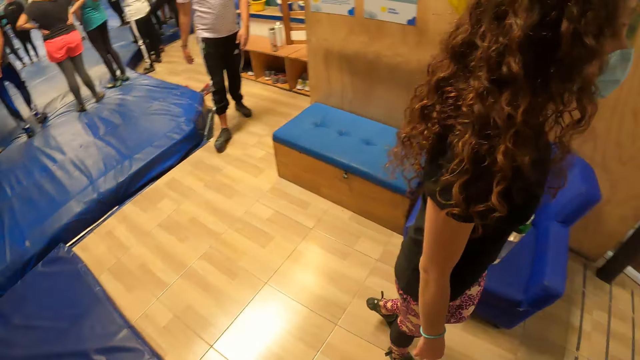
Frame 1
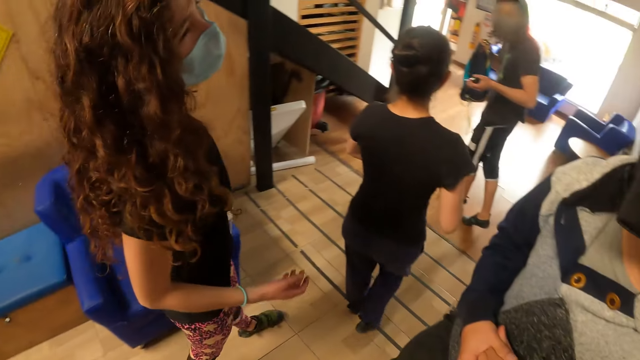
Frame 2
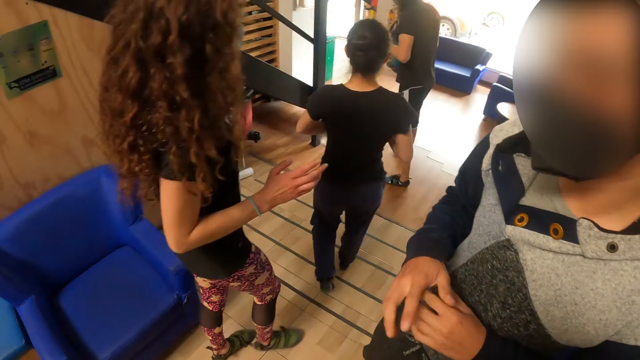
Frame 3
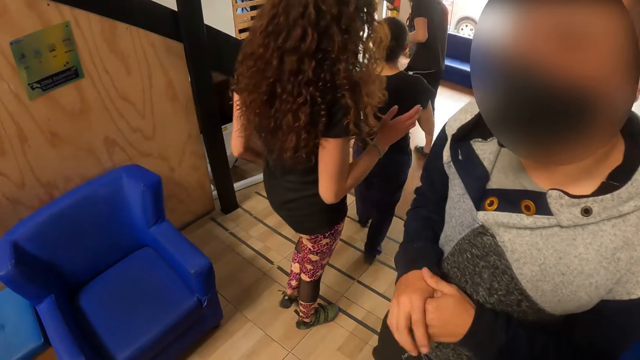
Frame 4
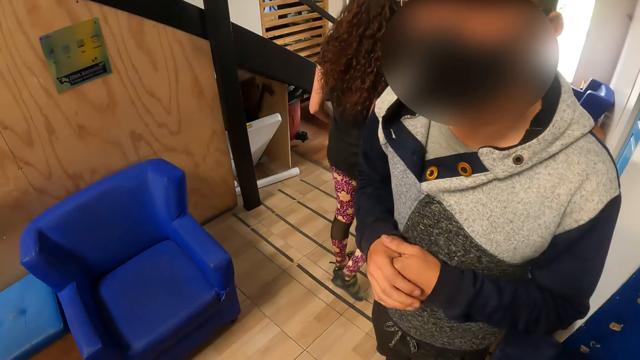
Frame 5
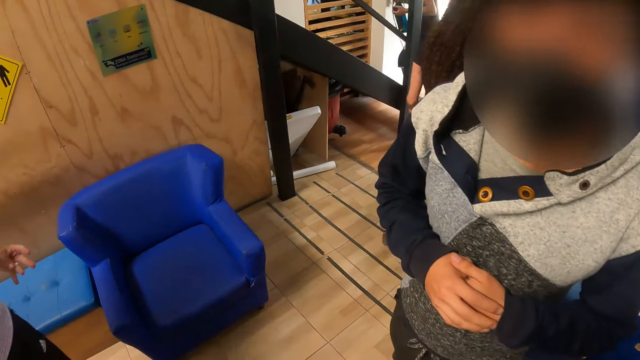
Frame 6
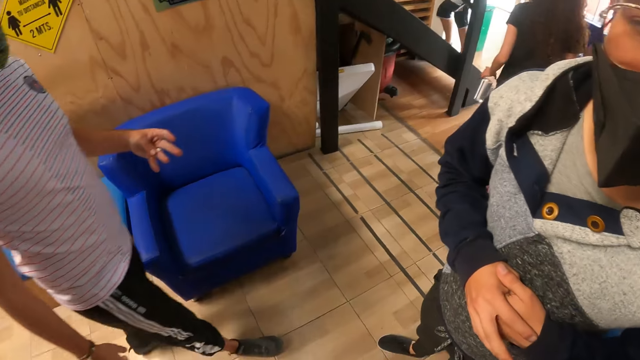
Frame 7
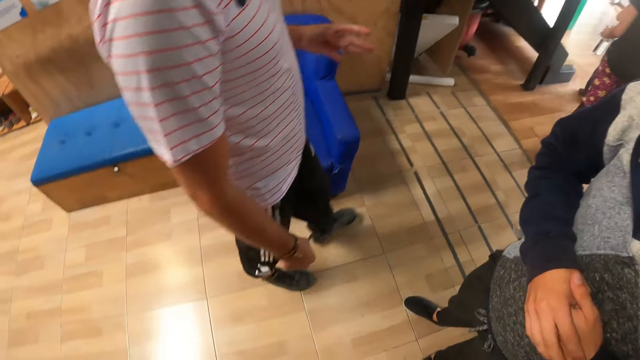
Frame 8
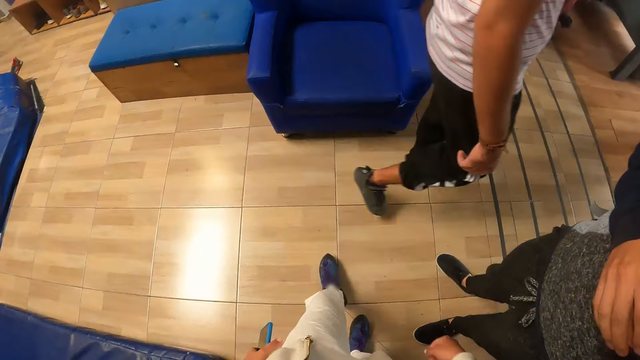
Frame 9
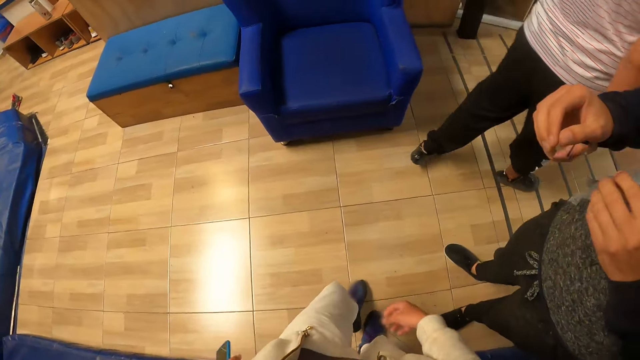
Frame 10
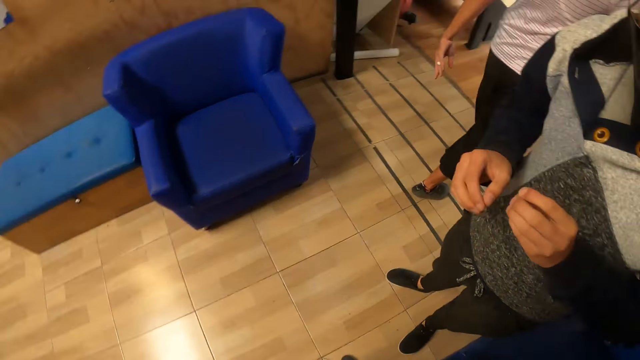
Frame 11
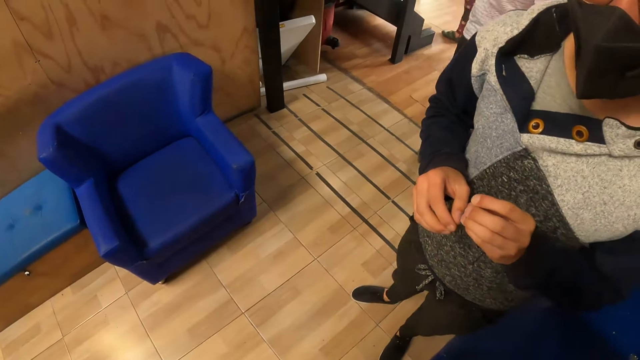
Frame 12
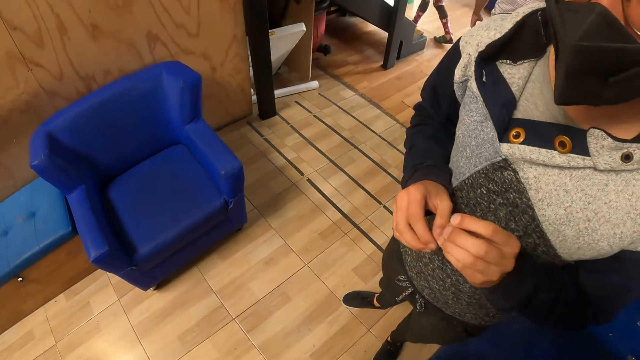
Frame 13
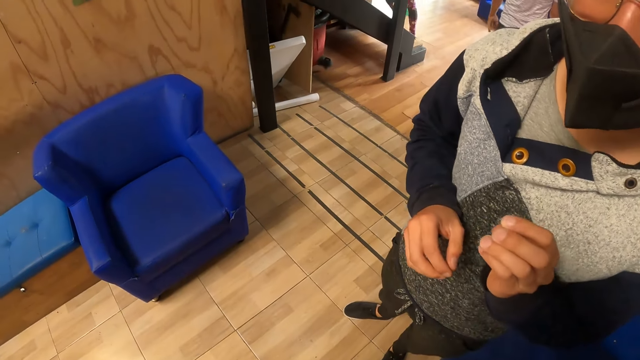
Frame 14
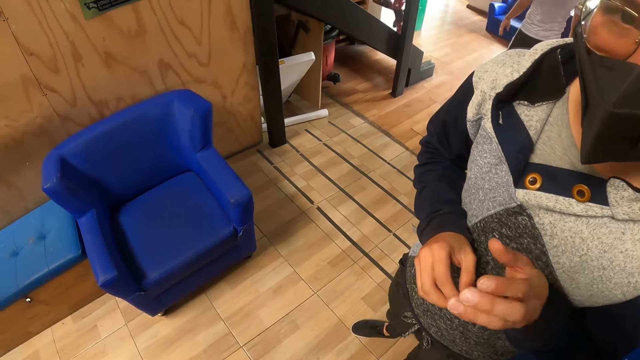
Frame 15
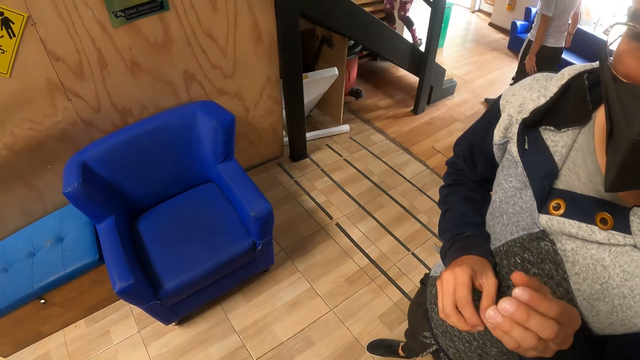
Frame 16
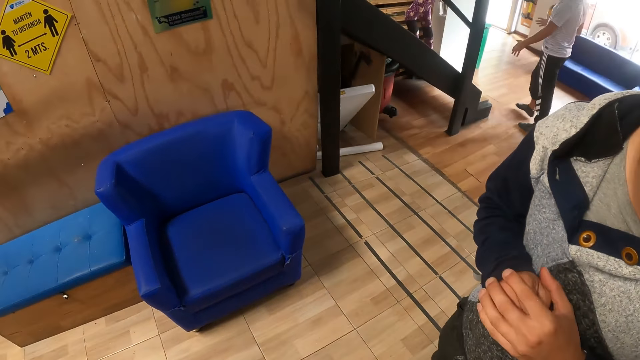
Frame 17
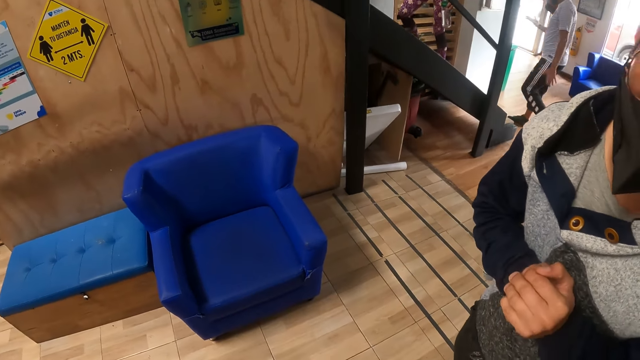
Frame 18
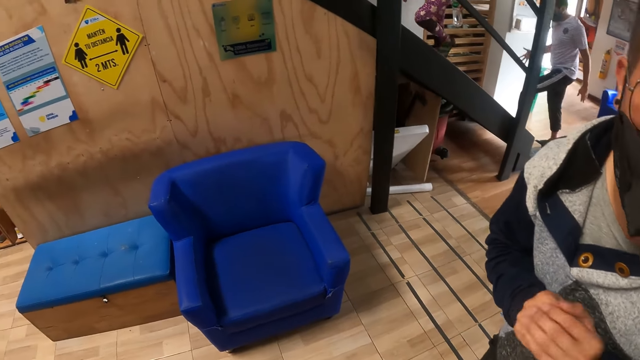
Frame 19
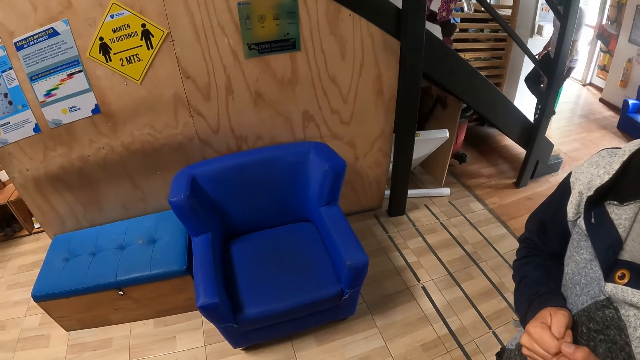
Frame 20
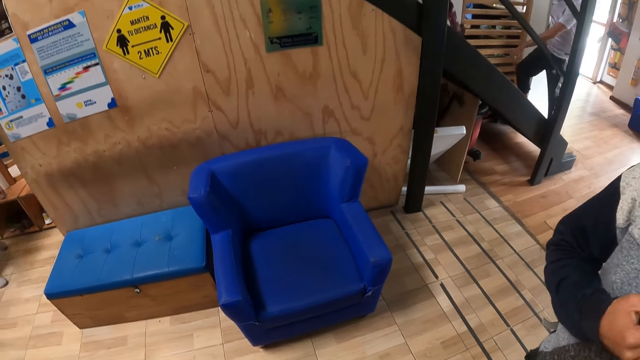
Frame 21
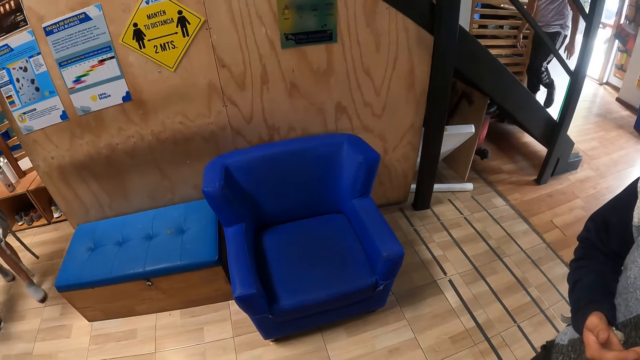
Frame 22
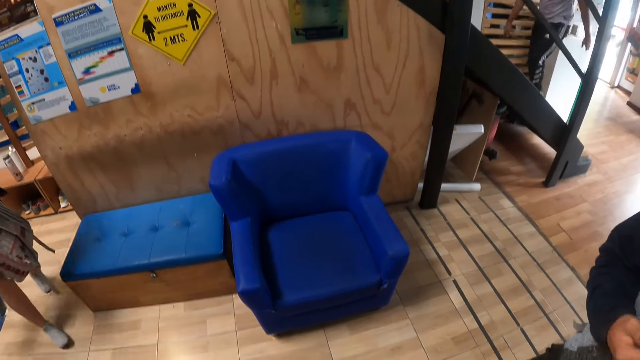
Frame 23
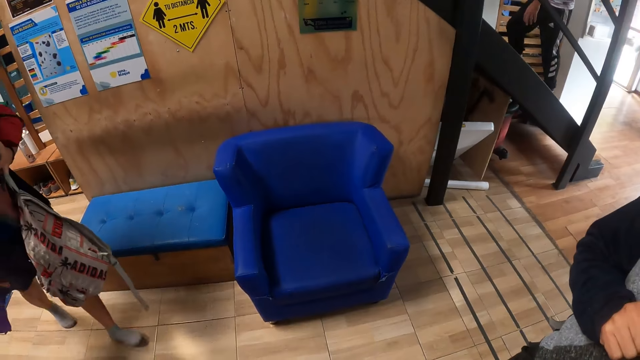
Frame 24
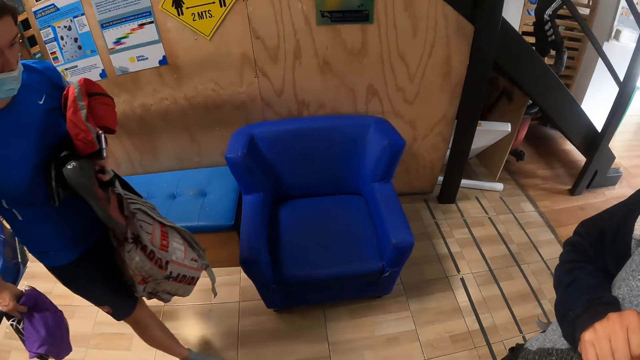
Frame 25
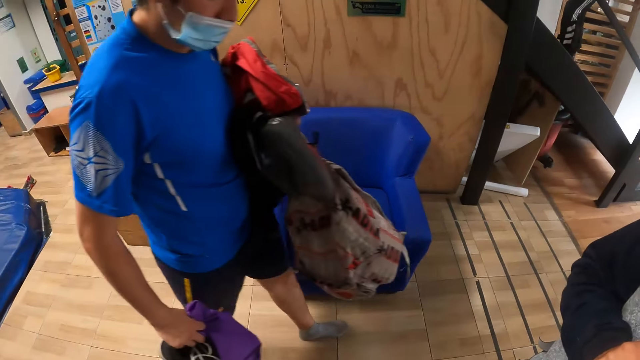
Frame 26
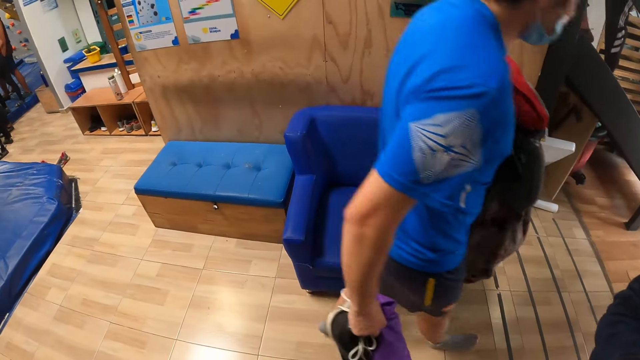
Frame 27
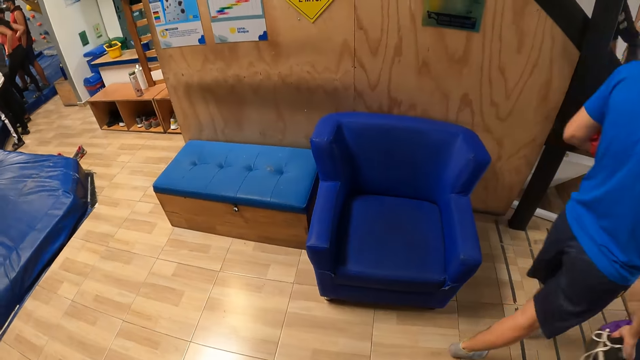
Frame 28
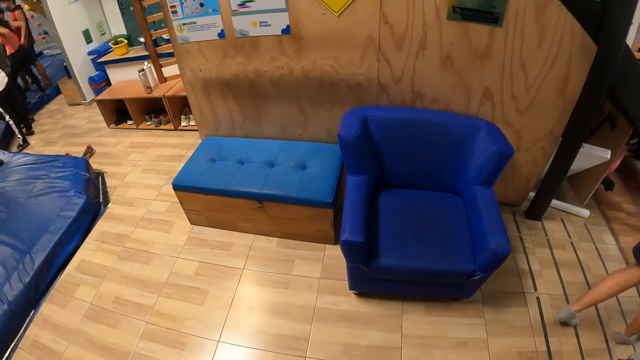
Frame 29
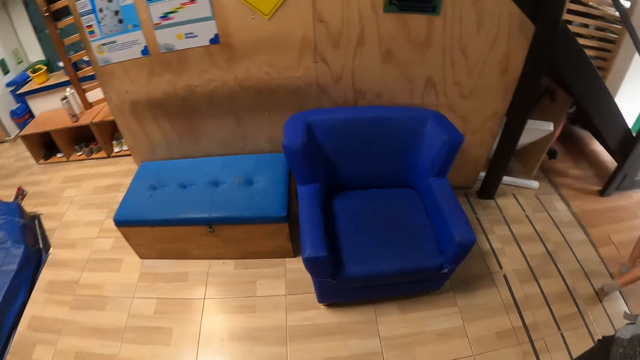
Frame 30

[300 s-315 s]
The camera wearer looks around. The man releases his hands. The man holds his left hand with his right hand. The camera wearer talks to the man. He moves his left leg over the floor. The man releases his hands. The man holds his right hand with his left hand. The man releases his hands. The camera wearer looks around.

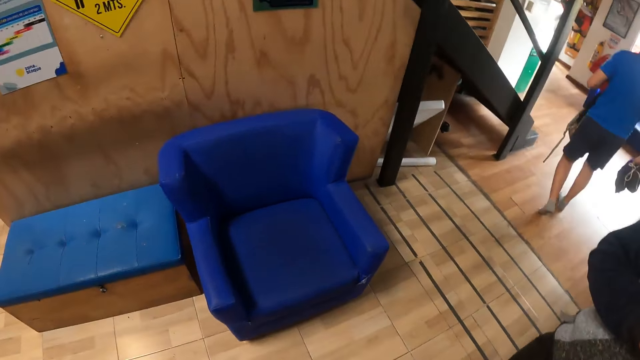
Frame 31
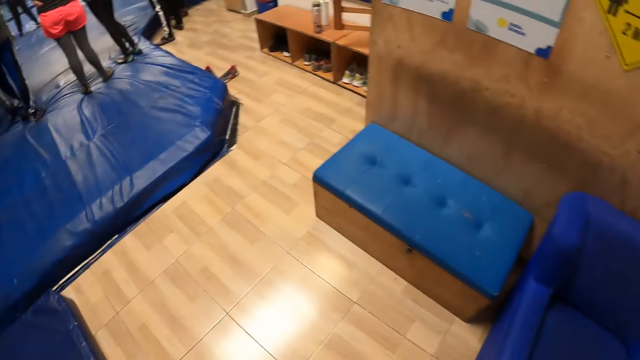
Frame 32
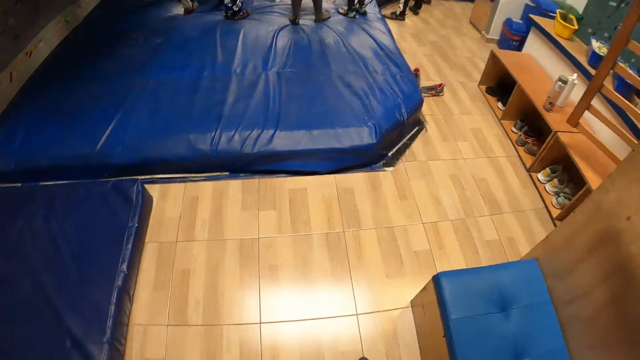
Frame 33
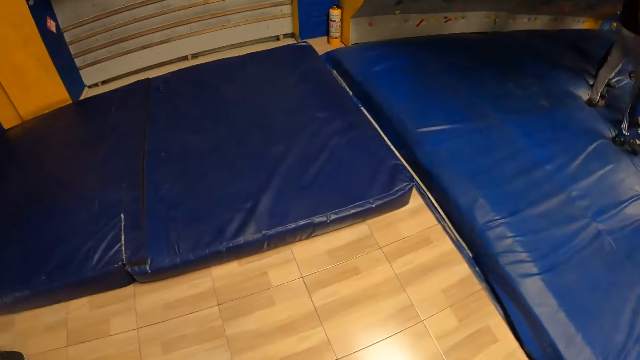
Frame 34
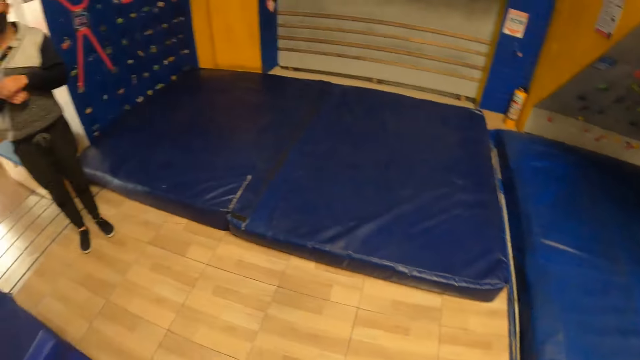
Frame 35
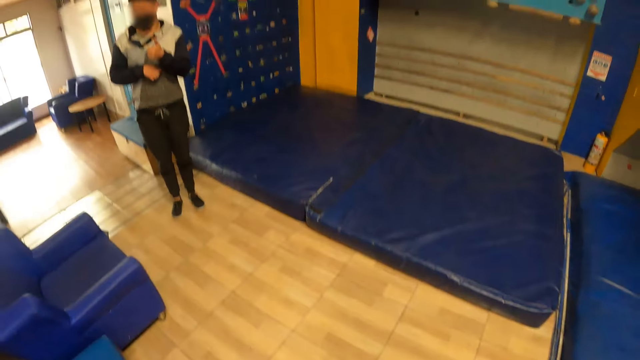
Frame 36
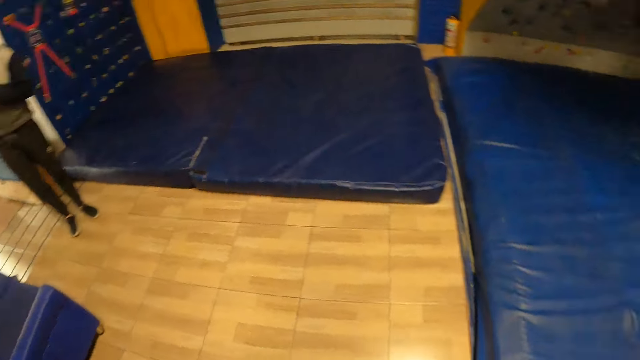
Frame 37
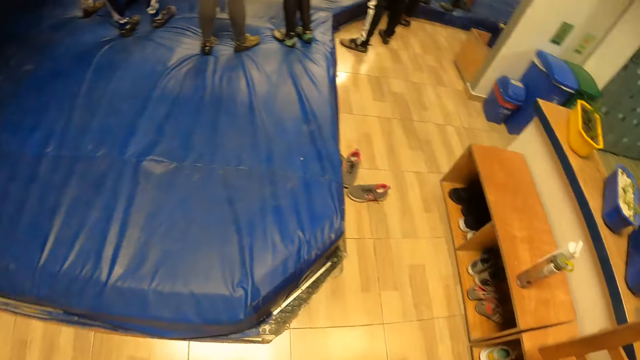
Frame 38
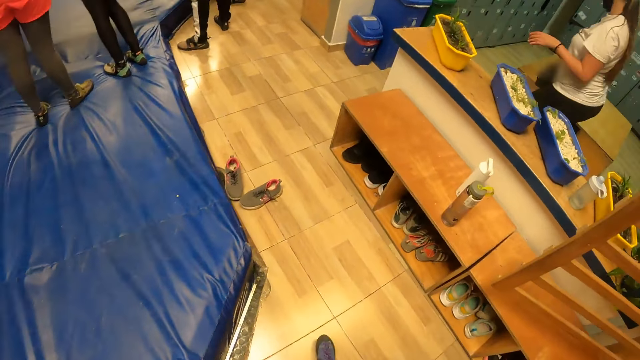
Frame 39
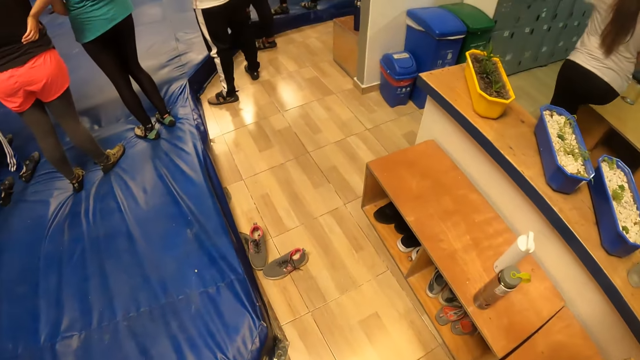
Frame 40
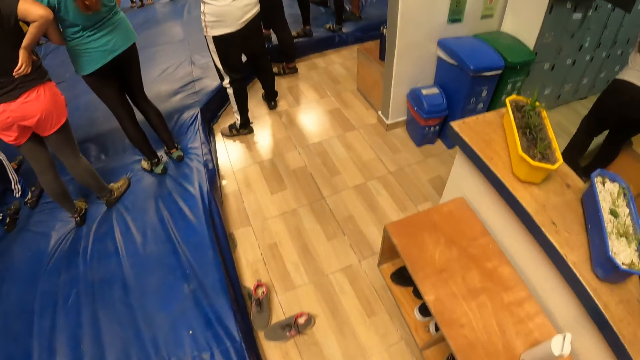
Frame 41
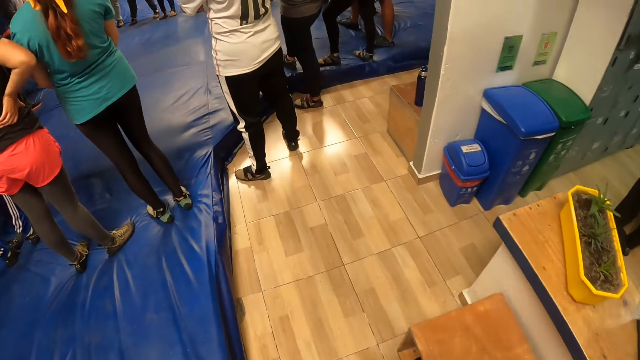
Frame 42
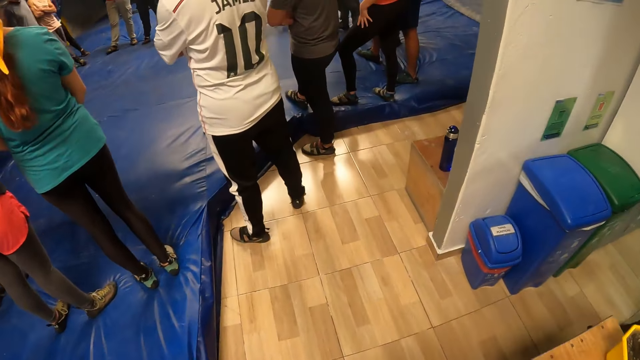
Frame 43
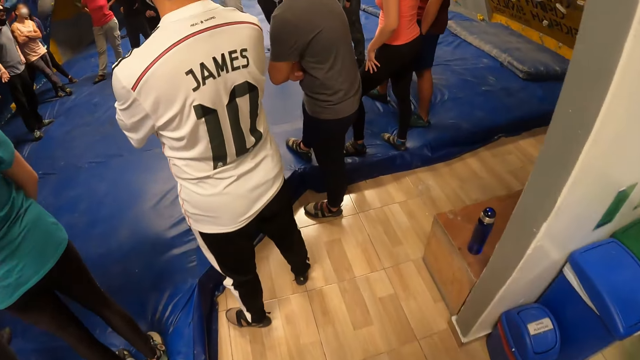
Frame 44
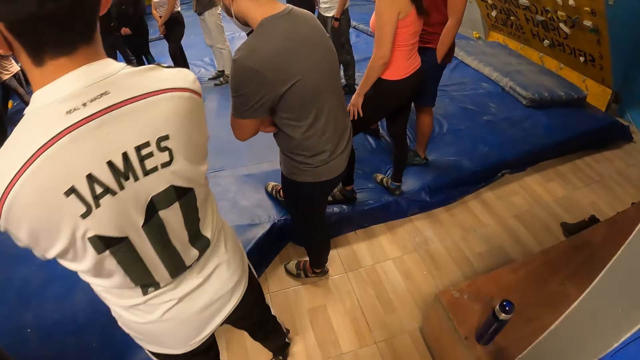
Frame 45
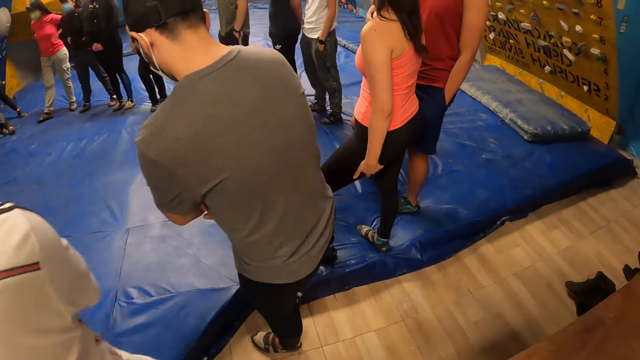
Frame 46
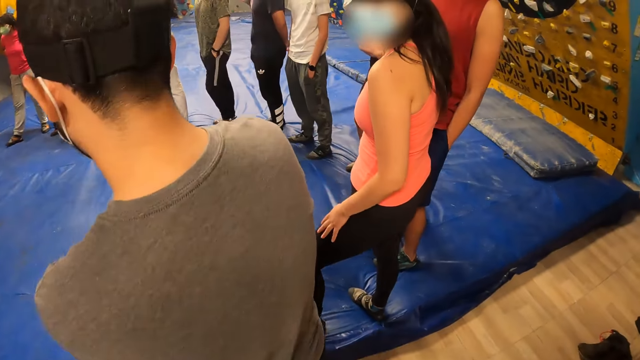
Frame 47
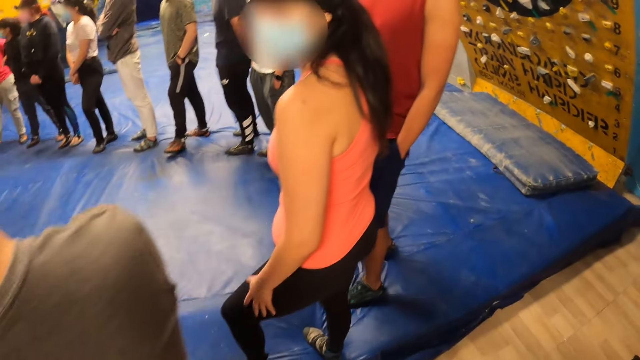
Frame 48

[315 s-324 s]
The camera wearer talks to the person, looks around and walks around.
